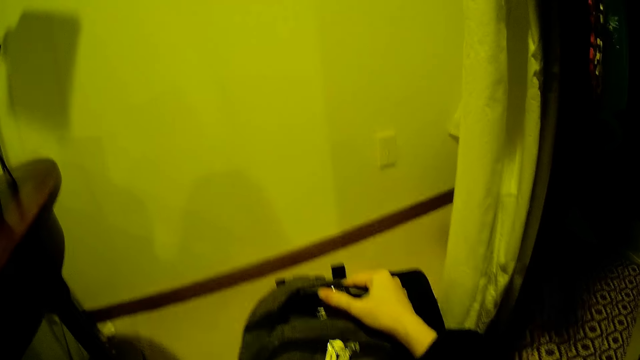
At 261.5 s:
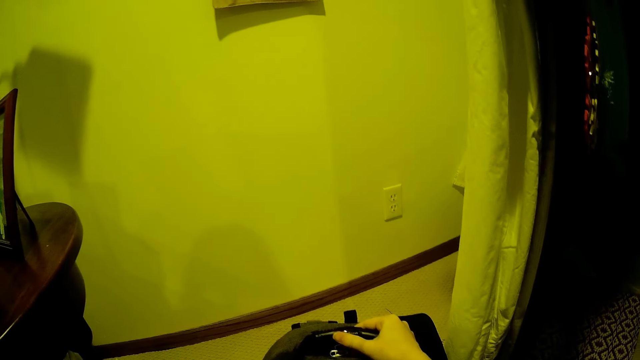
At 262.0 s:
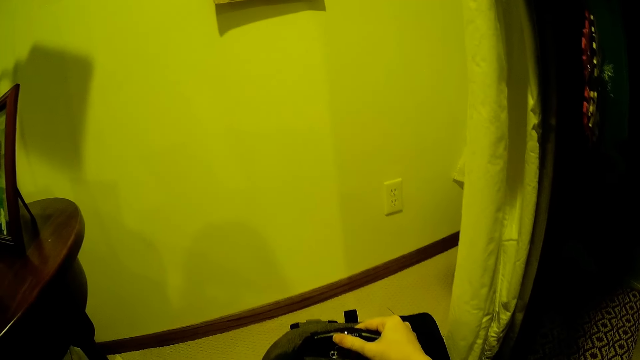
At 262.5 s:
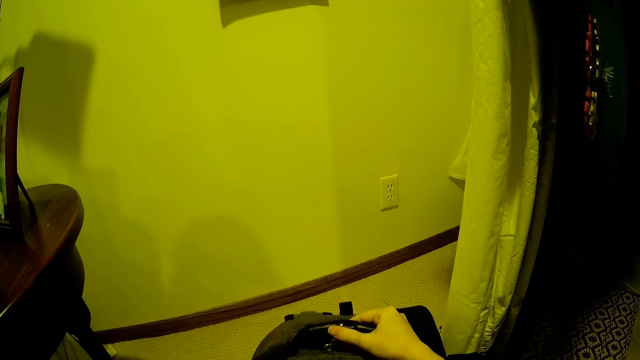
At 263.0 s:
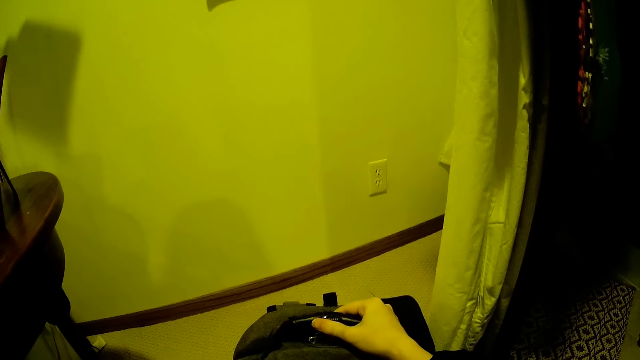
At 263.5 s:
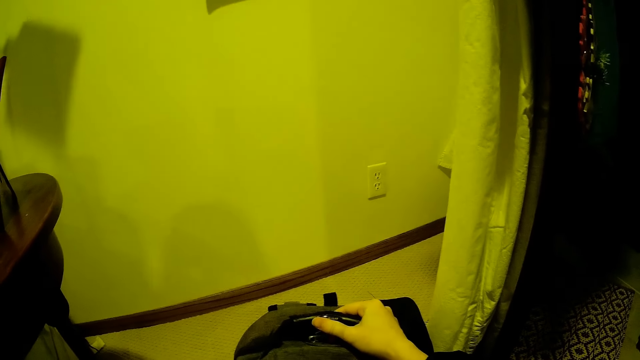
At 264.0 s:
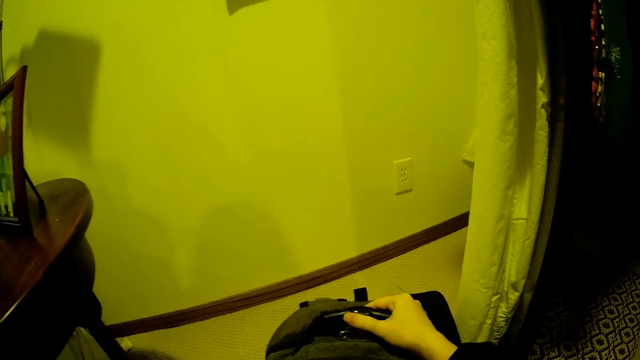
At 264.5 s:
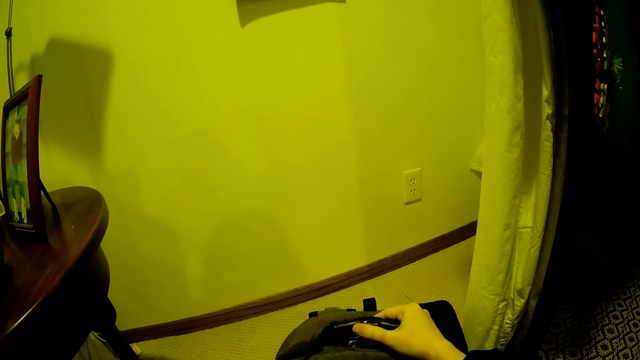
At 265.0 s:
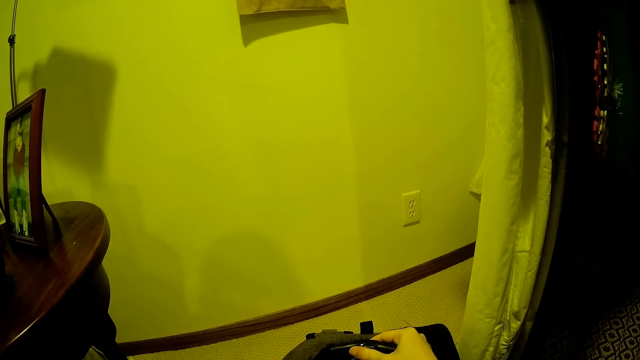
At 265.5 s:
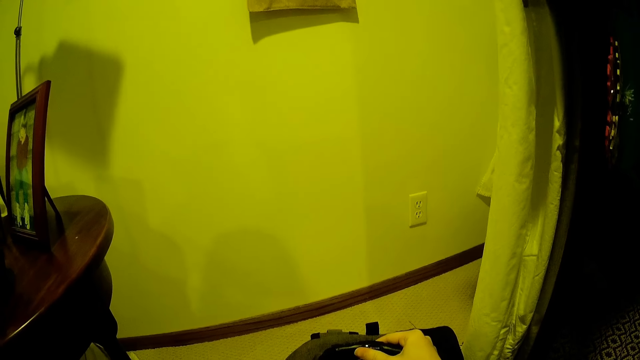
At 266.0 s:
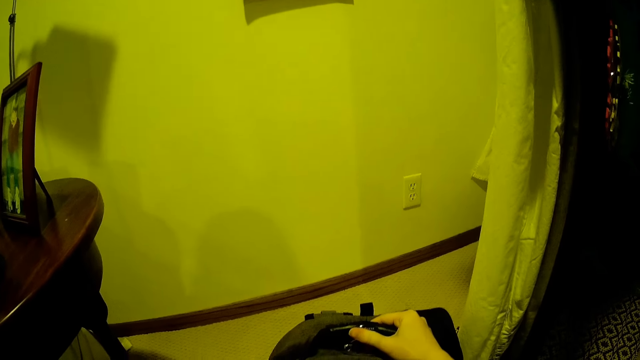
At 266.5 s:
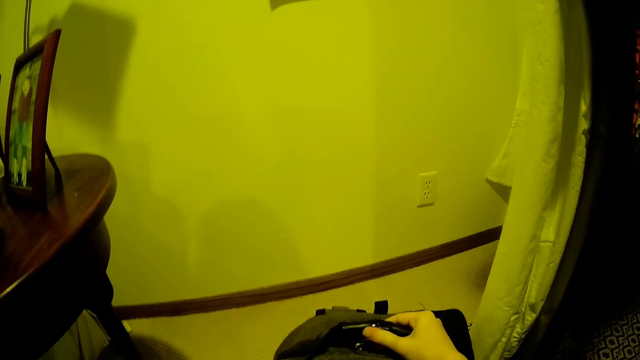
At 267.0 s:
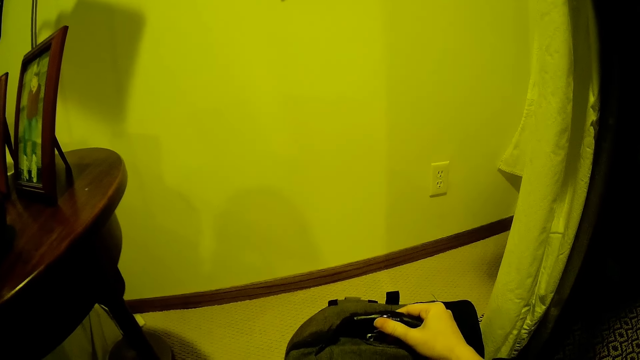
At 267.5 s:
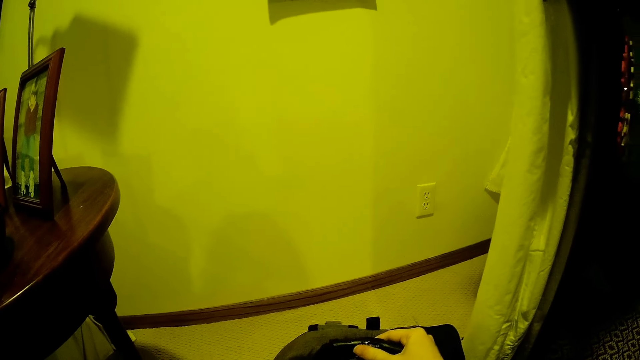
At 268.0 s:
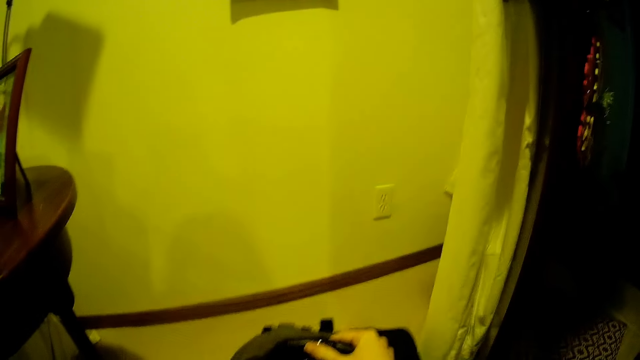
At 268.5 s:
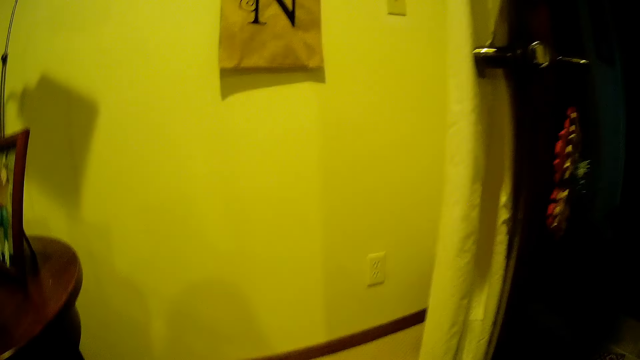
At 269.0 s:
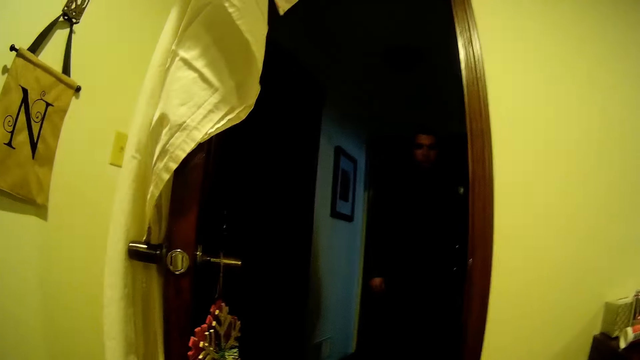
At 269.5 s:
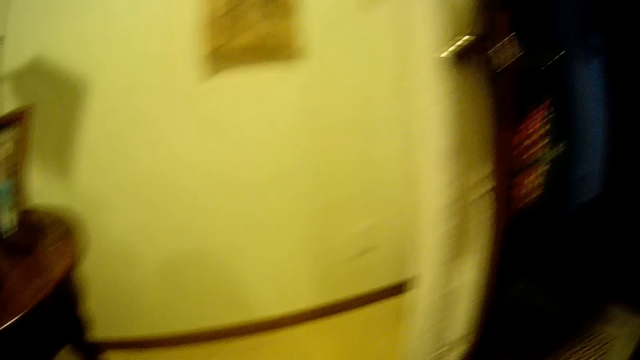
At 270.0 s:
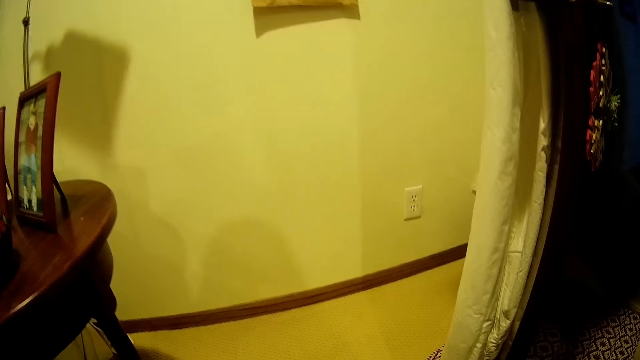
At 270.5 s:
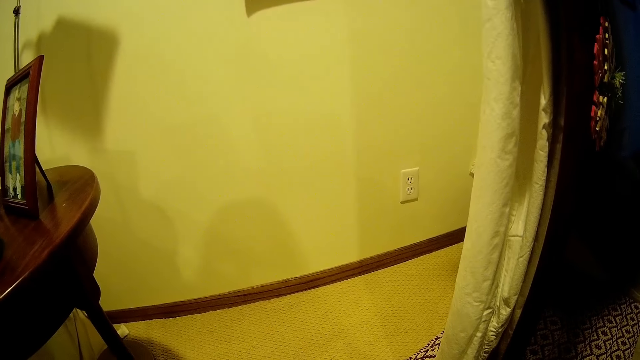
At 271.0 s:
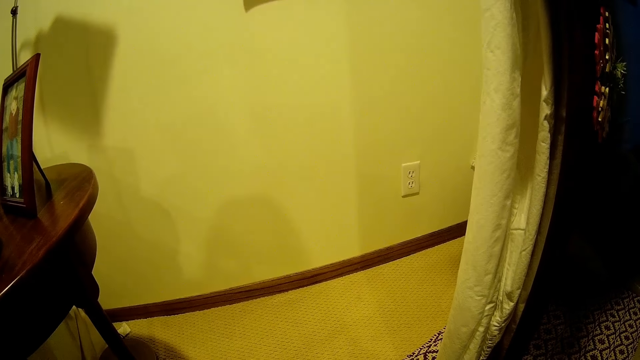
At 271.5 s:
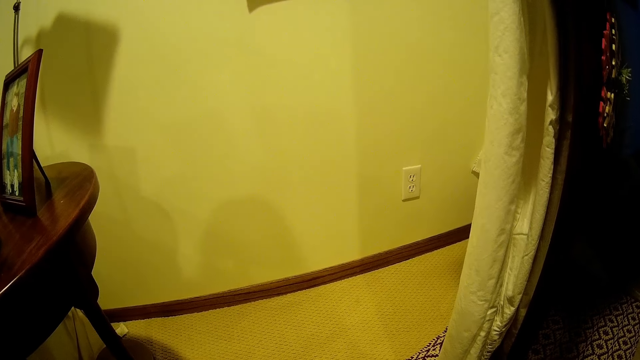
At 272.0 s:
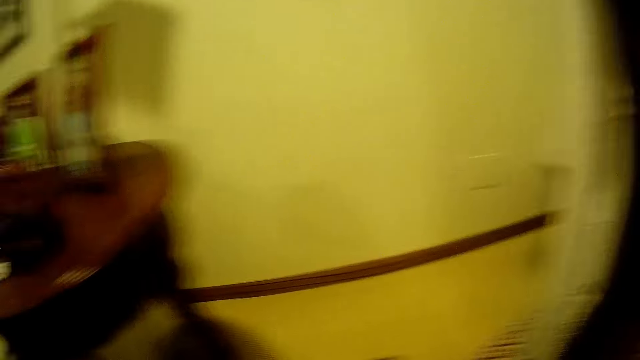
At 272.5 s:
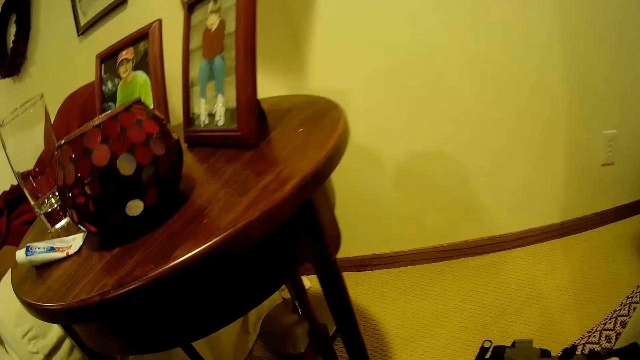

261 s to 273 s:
The camera wearer holds something. They turn around.

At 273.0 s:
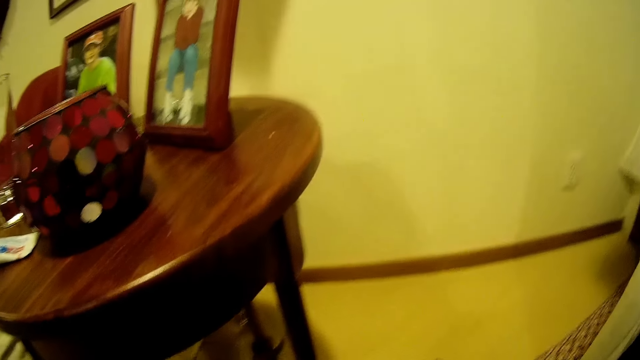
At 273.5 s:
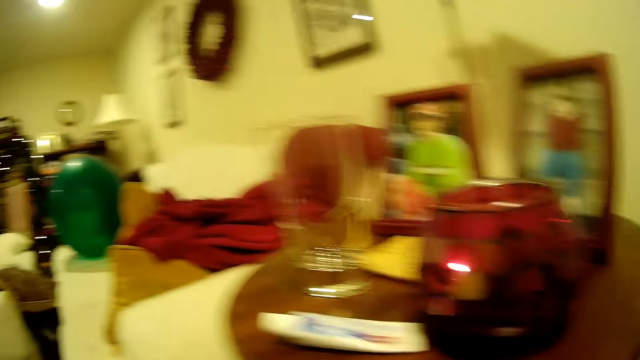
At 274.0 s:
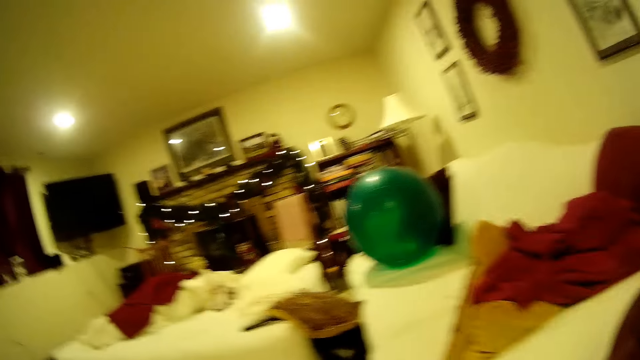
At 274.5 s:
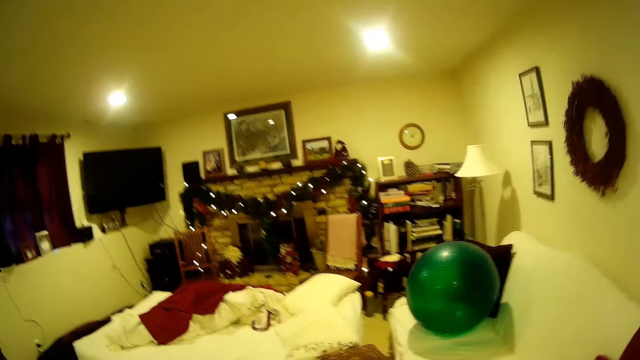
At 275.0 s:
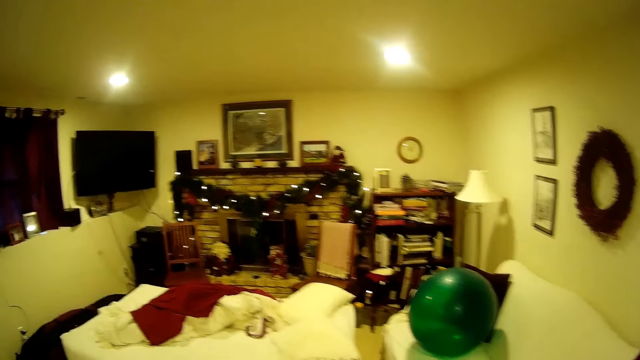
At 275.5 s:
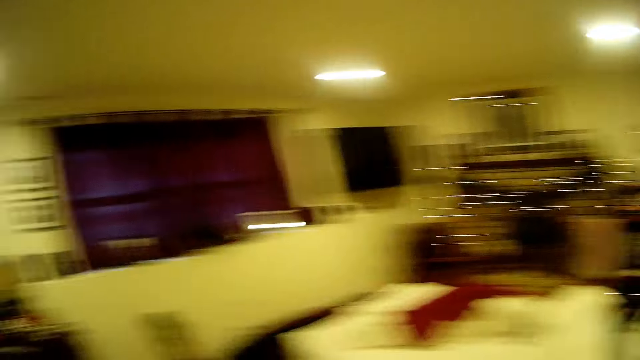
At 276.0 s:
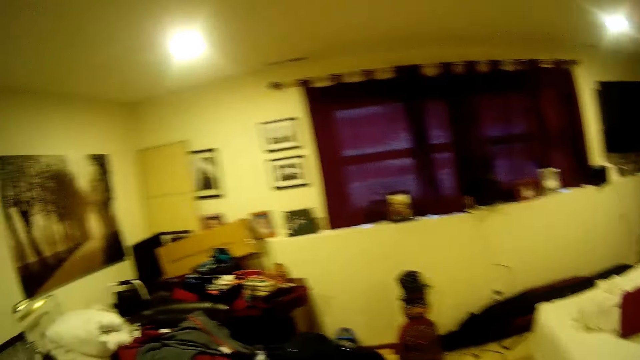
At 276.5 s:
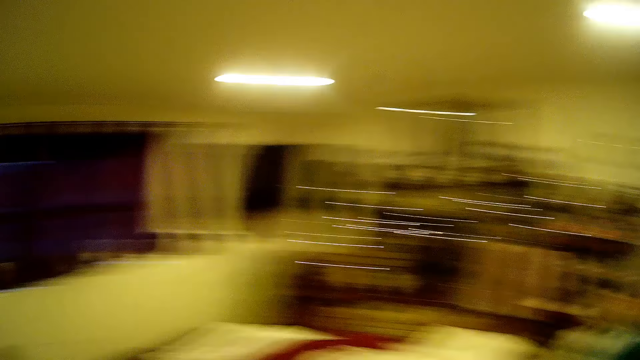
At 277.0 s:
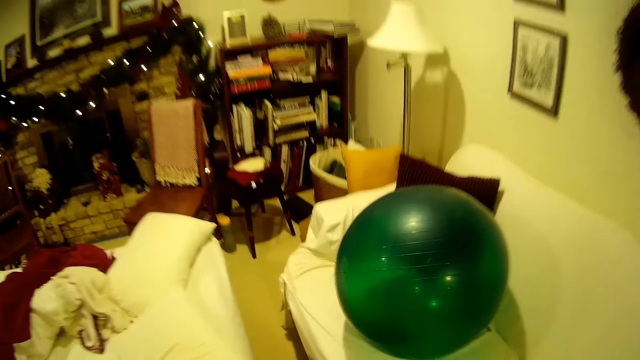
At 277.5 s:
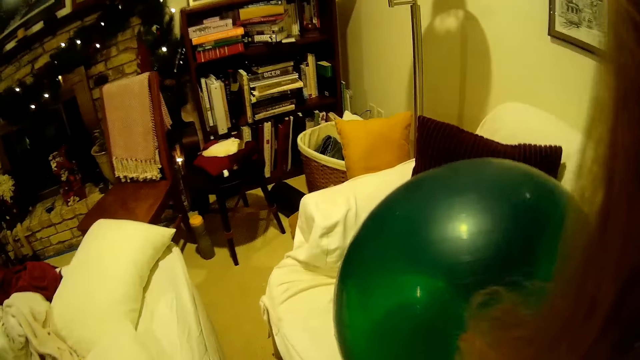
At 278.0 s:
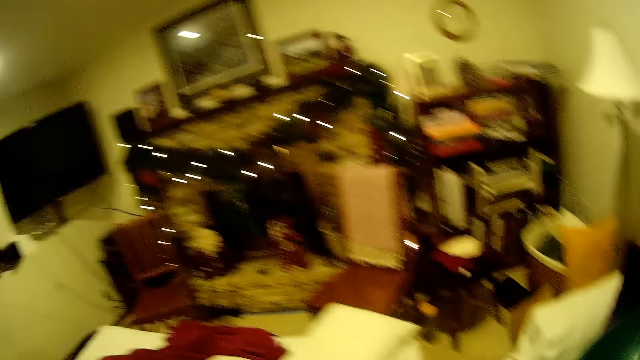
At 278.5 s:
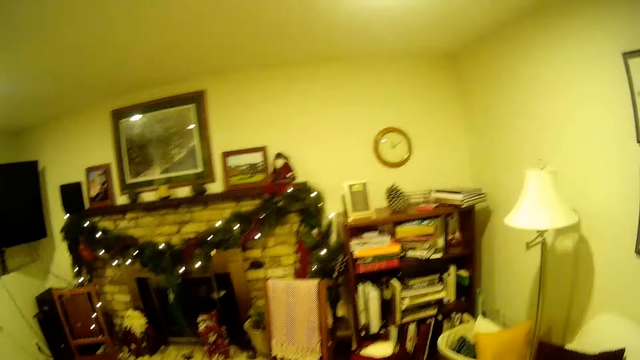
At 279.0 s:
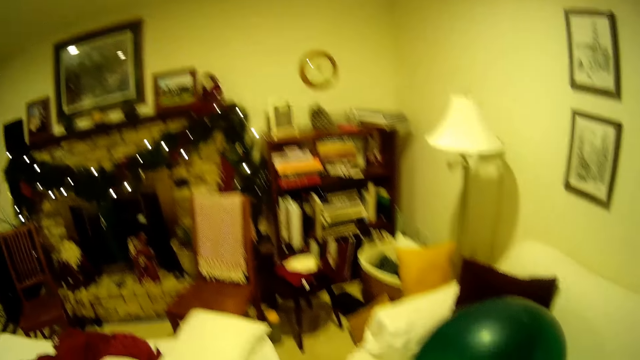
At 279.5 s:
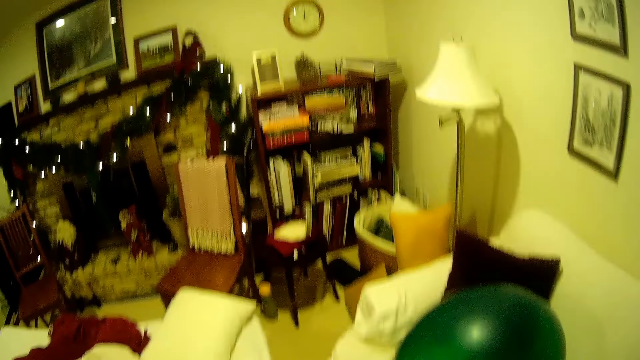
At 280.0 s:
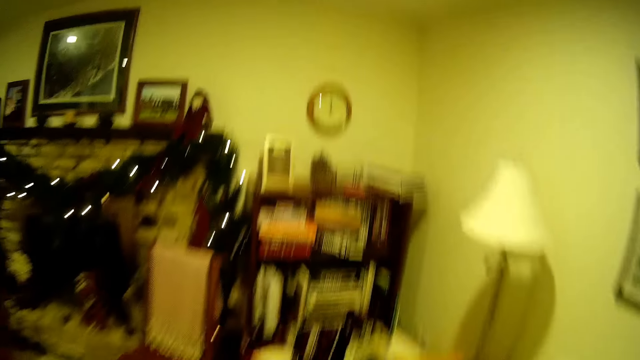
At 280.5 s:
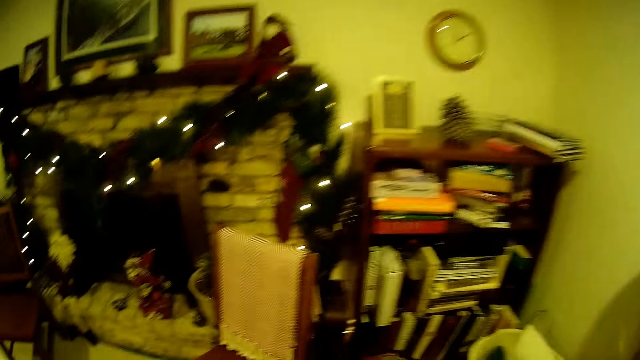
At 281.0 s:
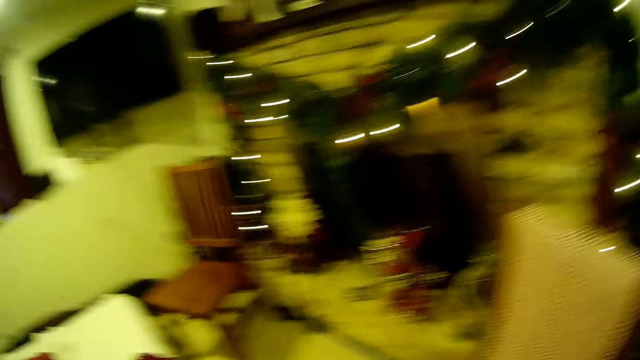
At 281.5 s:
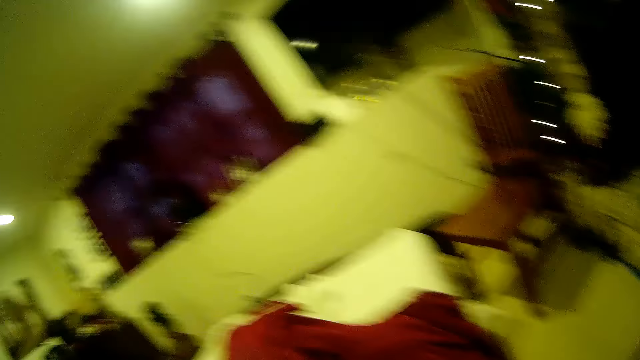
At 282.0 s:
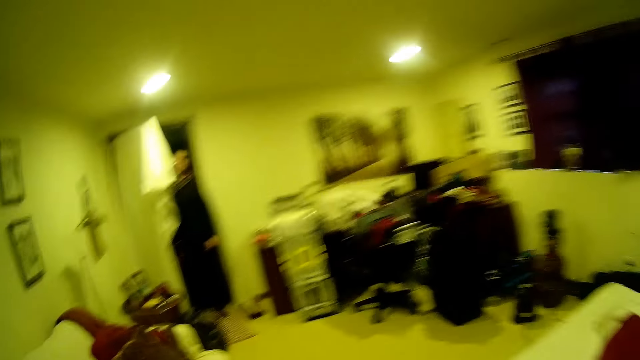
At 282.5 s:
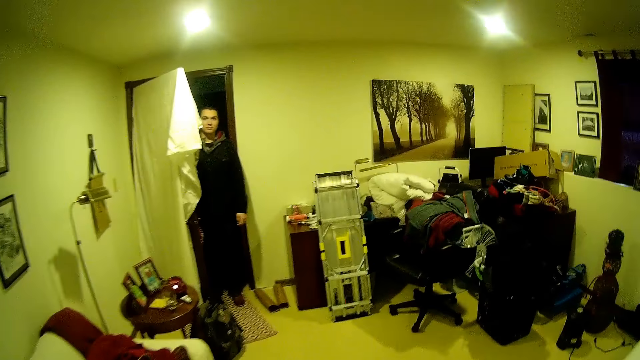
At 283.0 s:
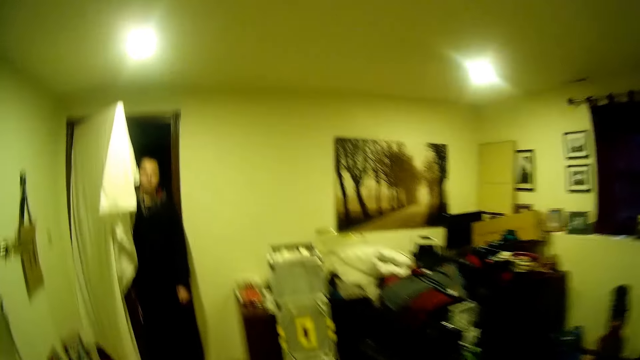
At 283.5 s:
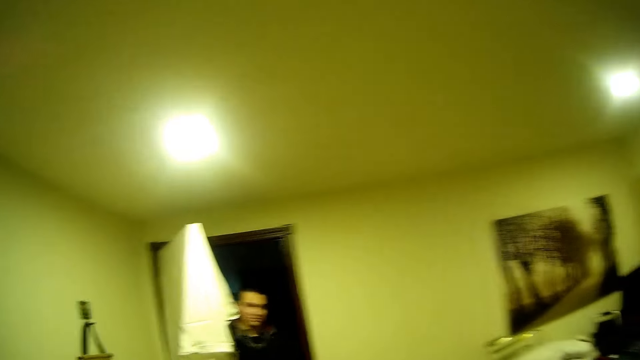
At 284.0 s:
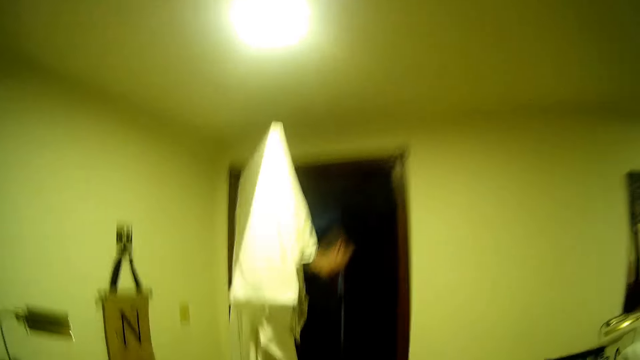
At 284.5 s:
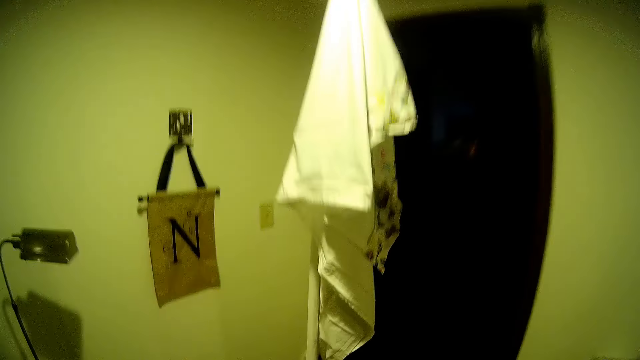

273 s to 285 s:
The camera wearer walks around. They turn around. A man stands at the door. The camera wearer walks around.
